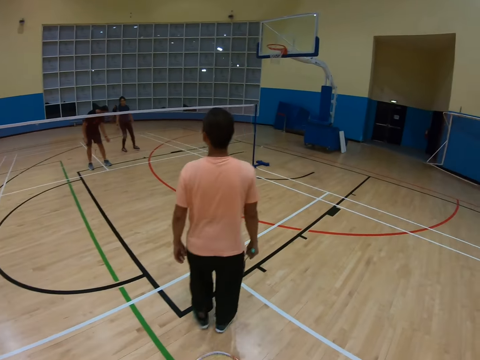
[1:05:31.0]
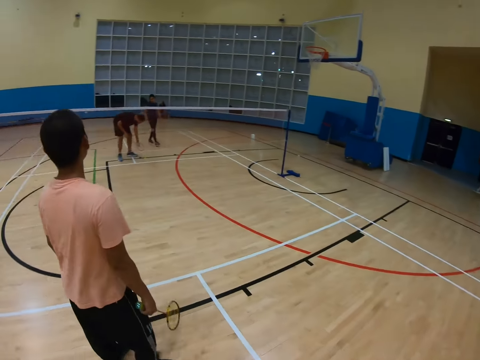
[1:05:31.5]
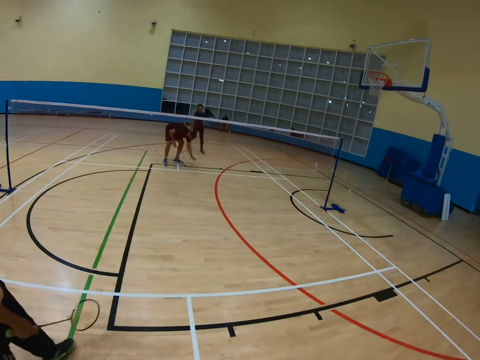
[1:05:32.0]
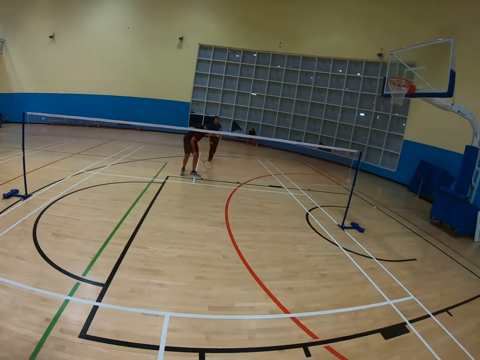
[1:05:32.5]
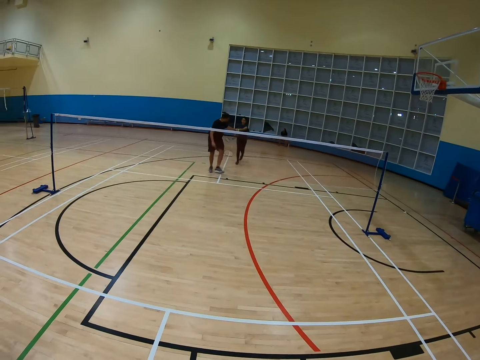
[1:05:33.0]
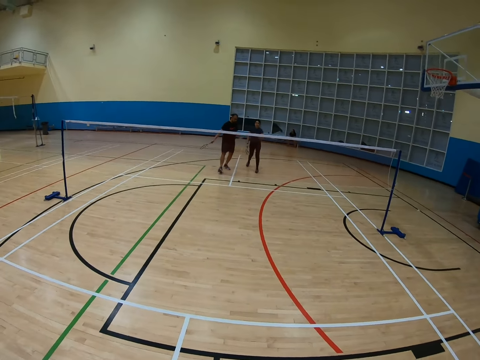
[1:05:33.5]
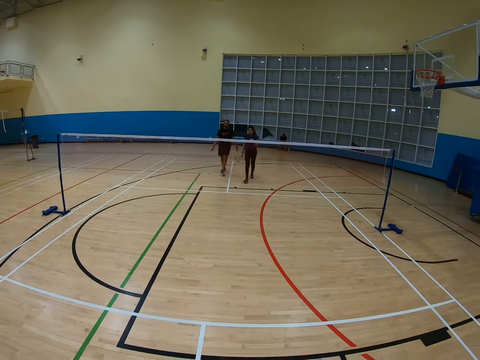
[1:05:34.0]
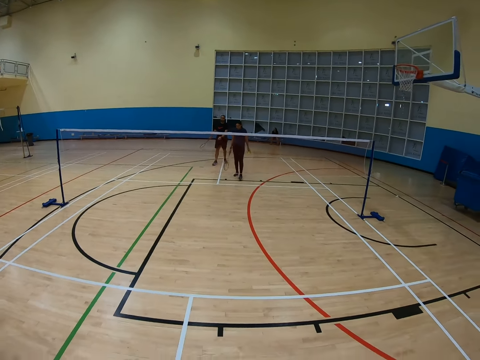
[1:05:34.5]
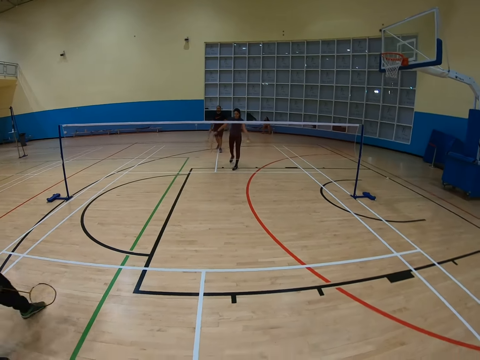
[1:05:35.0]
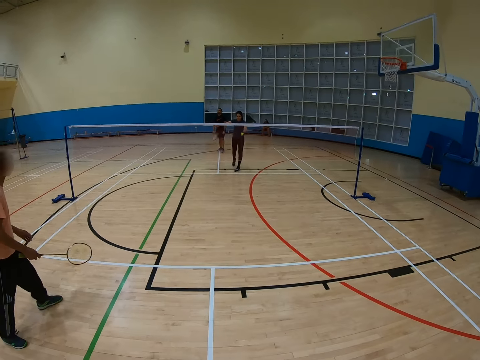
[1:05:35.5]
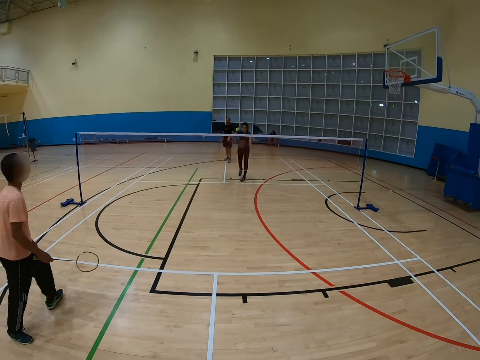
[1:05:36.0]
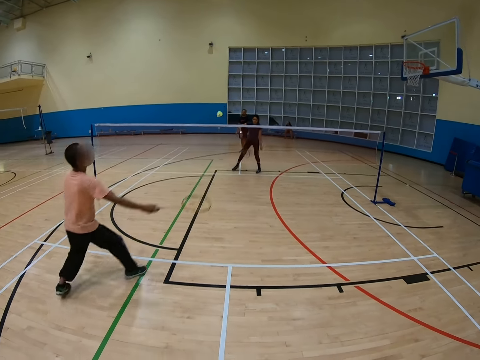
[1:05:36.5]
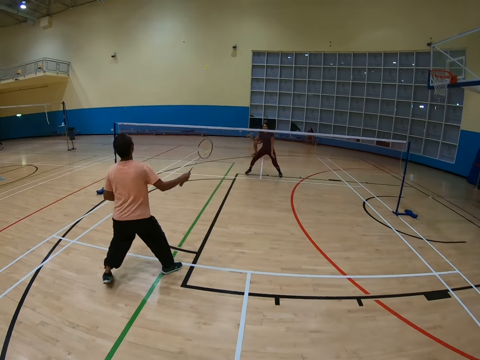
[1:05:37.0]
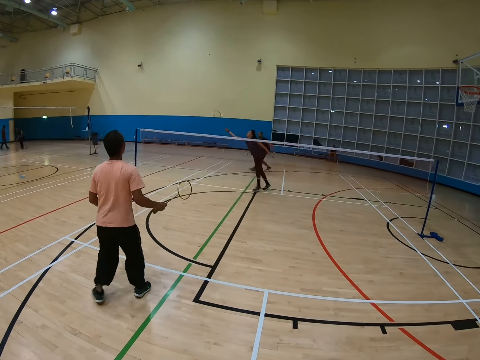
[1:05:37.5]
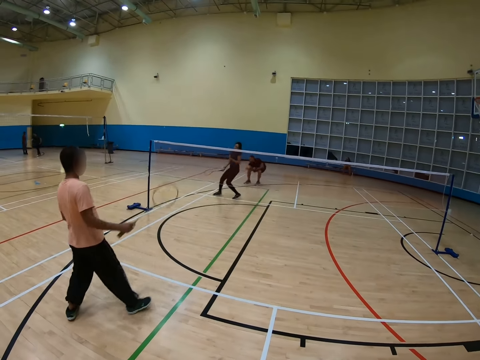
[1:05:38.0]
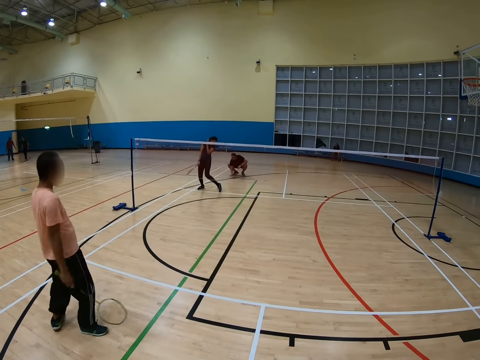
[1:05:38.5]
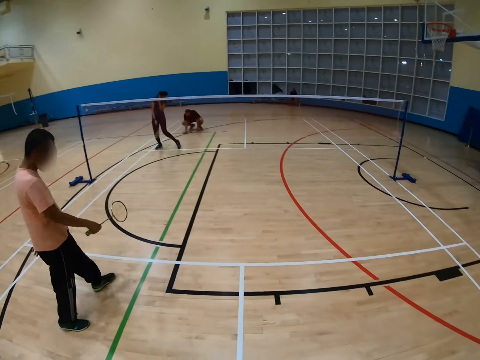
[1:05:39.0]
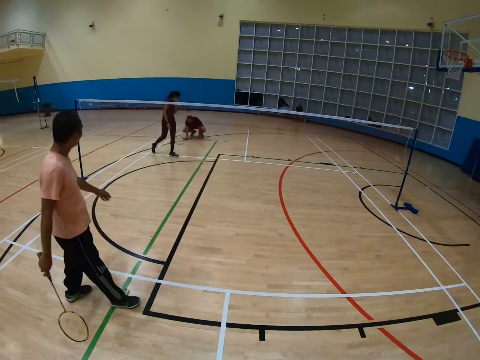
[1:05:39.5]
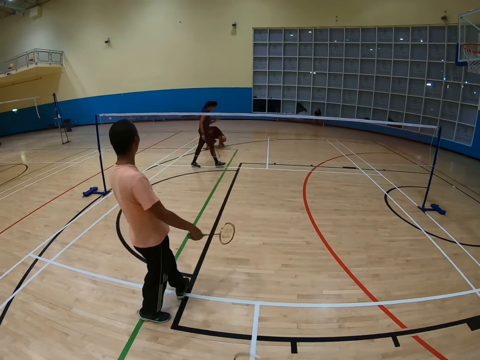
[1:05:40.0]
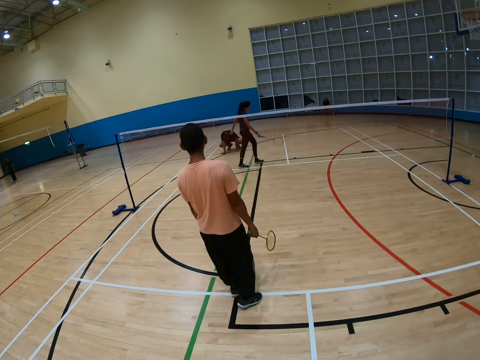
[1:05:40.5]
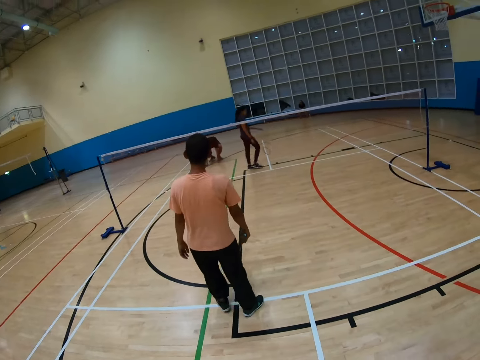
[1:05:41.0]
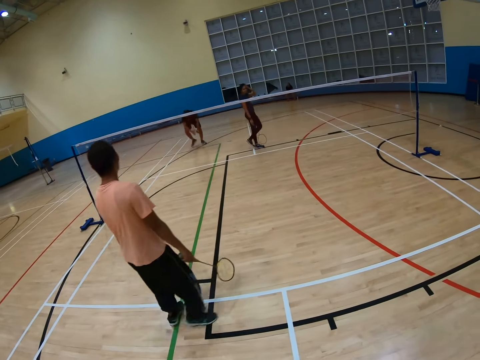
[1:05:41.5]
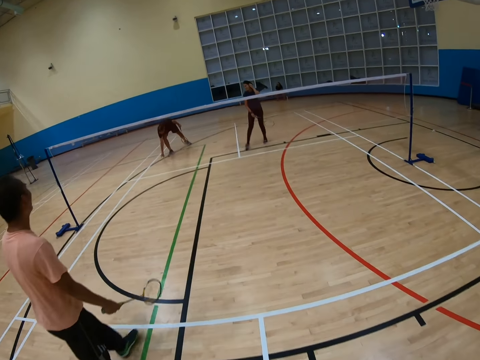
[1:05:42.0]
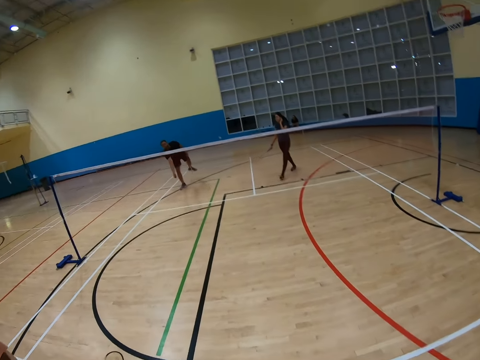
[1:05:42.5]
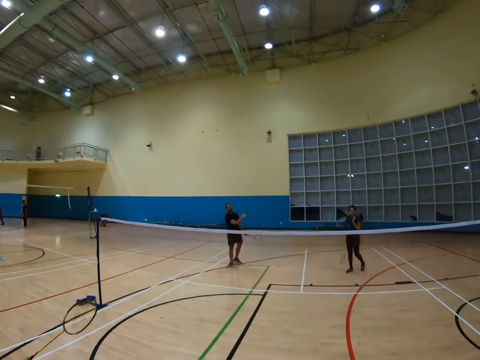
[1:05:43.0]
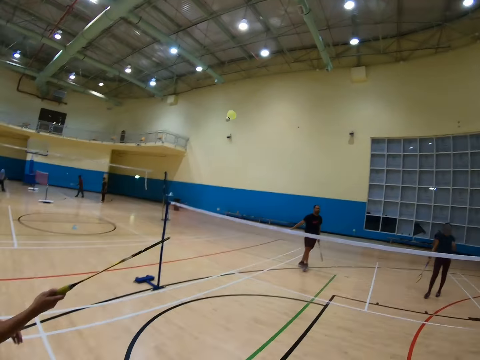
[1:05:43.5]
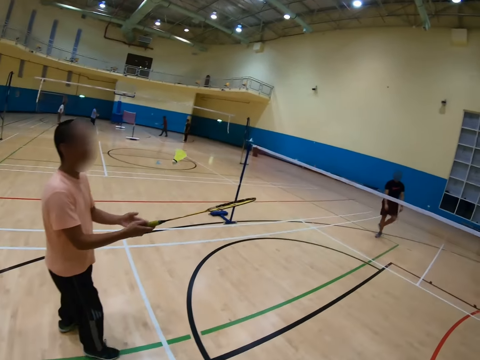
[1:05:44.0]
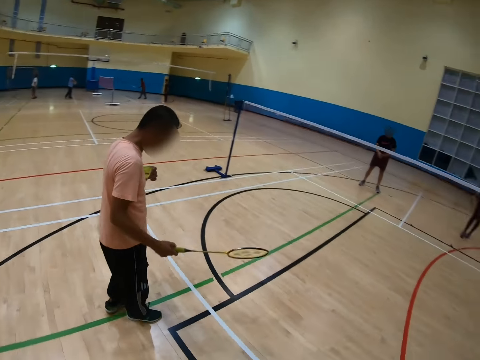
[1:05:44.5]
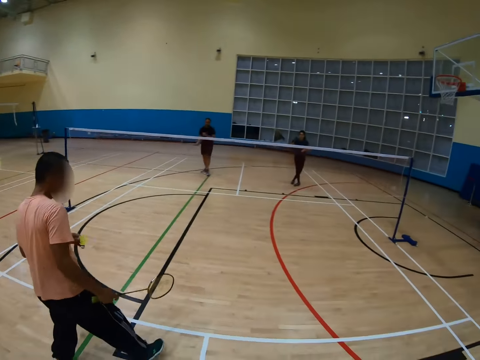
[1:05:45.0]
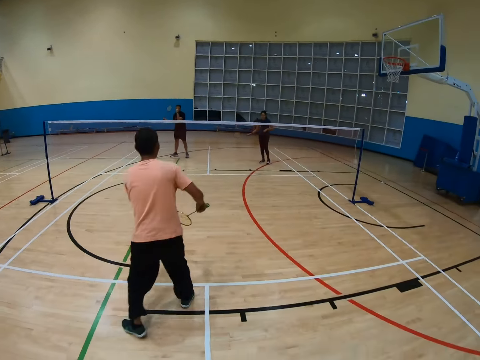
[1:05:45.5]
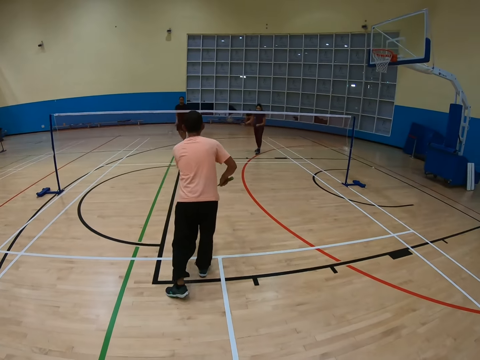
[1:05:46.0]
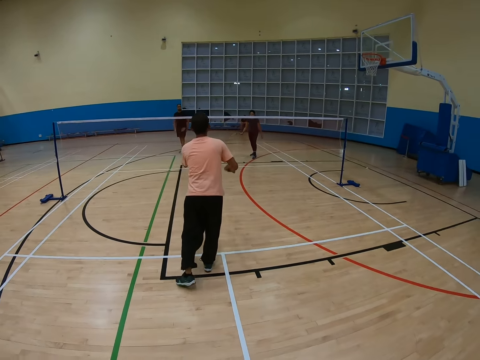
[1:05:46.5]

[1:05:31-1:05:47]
A man holds a shuttlecock. The camera wearer walks around. The man bends down. Another man walks around. The second man hits the shuttlecock with a racket. A third man holds a racket. The second man moves around. The third man holds the racket and walks around. The second man walks around. The first man bends down and throws the shuttlecock. The third man holds the racket and holds the shuttlecock. The camera wearer turns to the side.

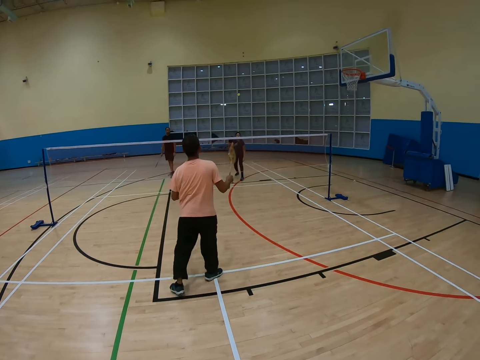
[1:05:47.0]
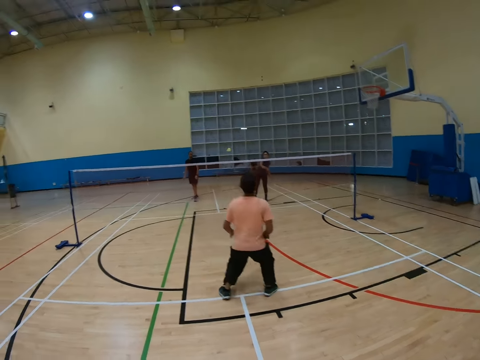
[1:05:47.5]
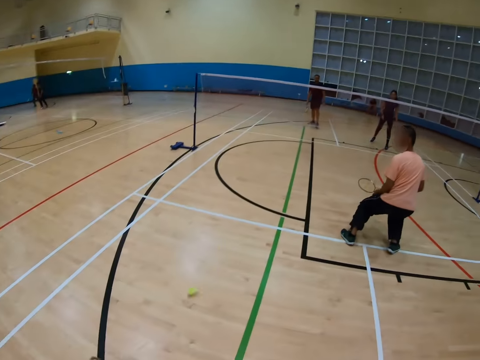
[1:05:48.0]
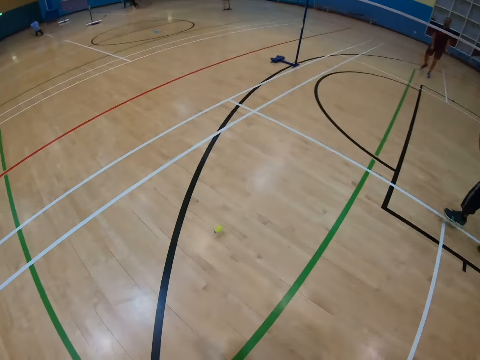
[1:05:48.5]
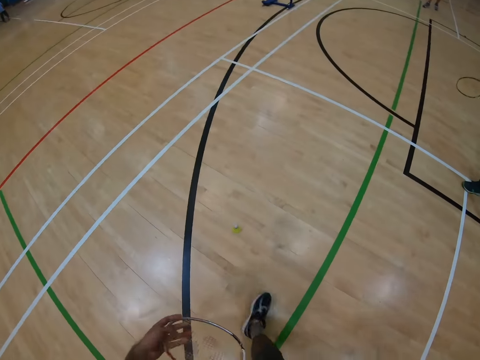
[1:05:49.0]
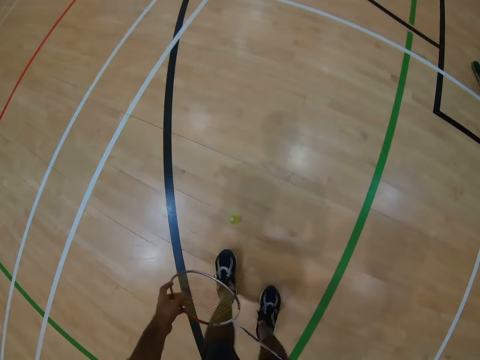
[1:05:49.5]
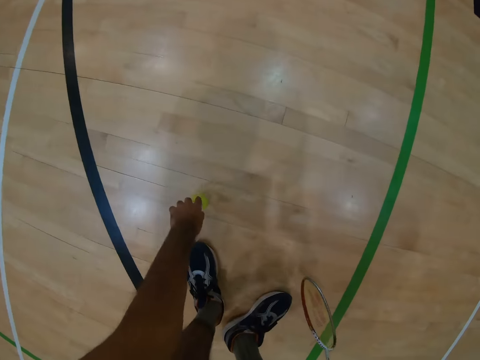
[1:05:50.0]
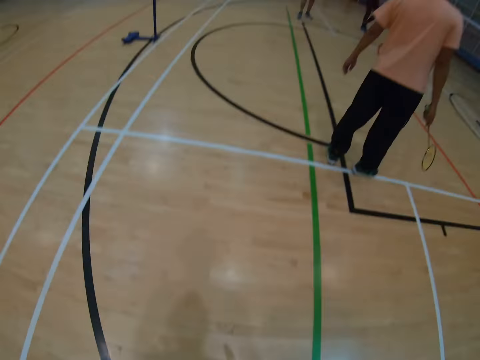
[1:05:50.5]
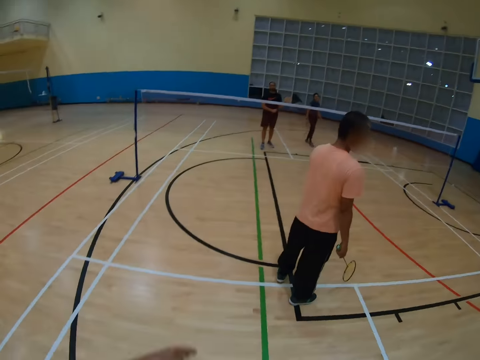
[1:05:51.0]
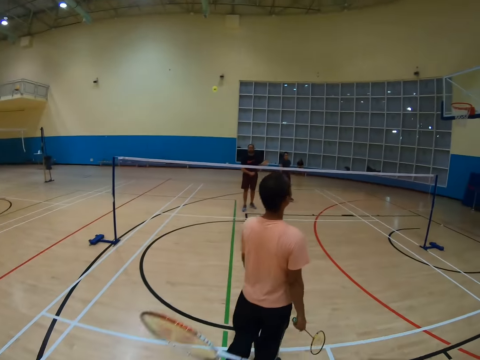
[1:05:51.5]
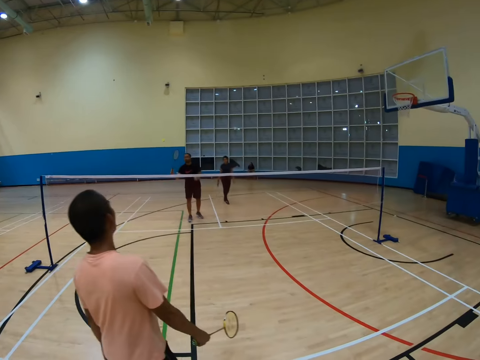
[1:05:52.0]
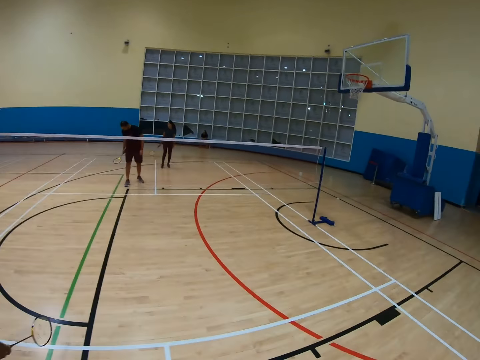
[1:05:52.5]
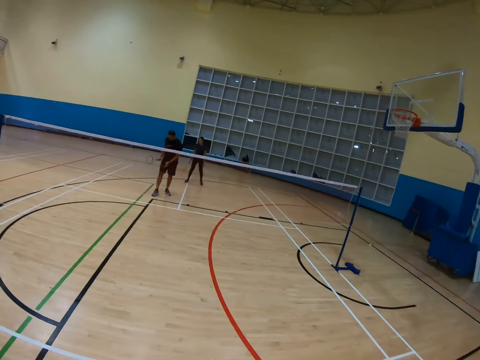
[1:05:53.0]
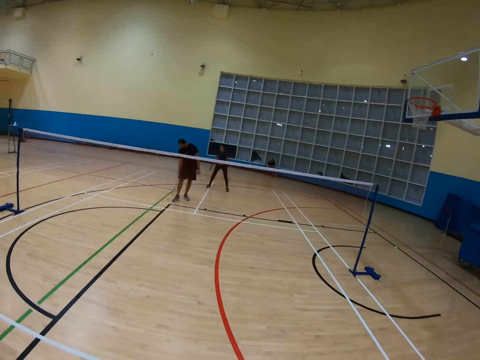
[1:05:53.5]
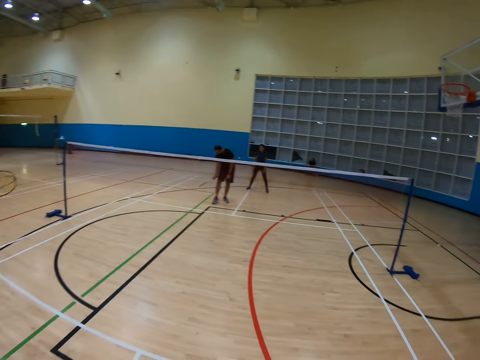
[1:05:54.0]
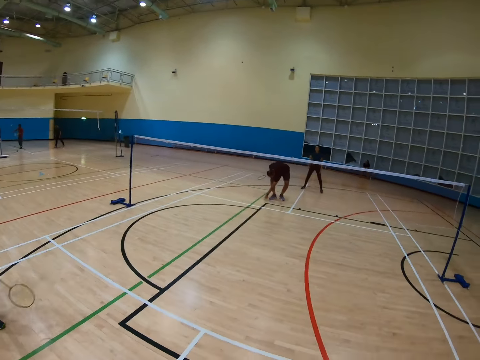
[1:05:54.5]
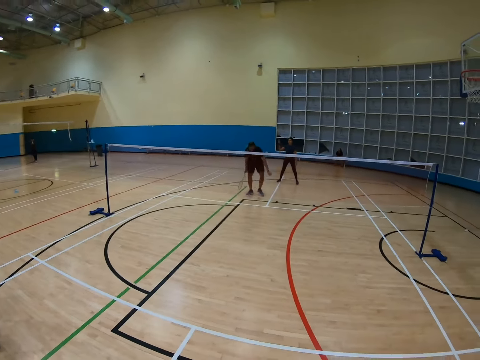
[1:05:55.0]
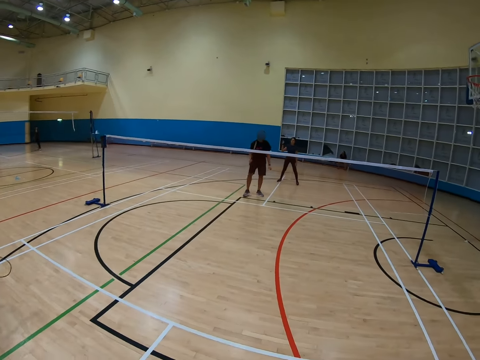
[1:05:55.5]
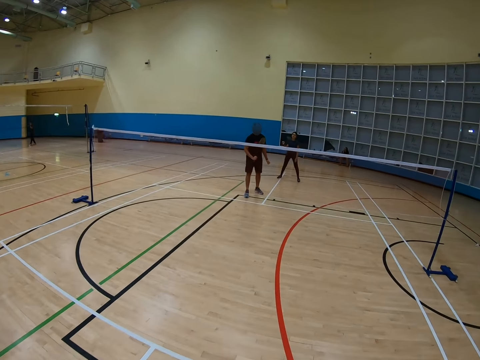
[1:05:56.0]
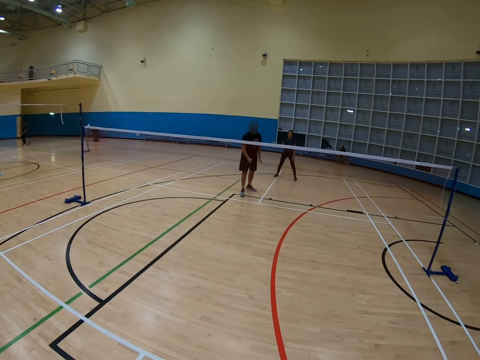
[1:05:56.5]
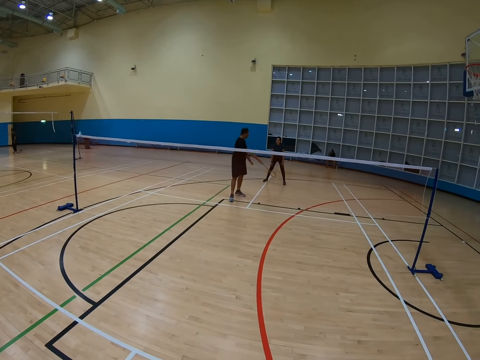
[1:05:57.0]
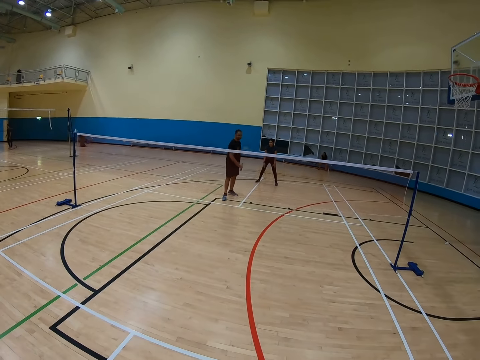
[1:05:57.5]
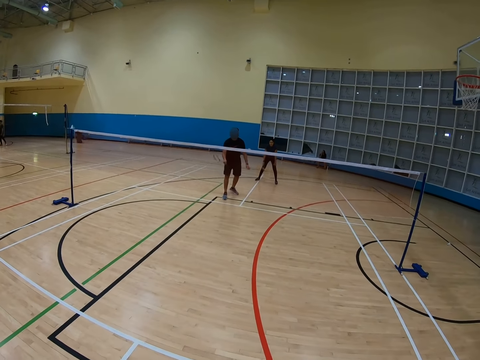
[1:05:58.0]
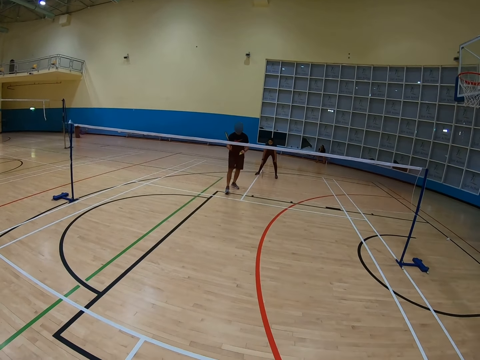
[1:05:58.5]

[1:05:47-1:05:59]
A man hits a shuttlecock with a racket and turns to the side. The camera wearer walks around, bends down and picks up the shuttlecock on the floor. They turn around, hit the shuttlecock with a racket and turn around. Another man bends down. The first man holds the racket.
